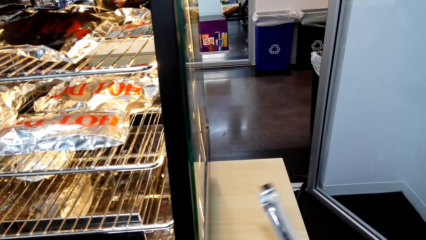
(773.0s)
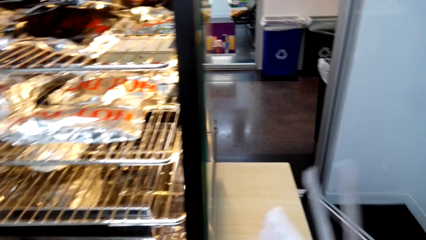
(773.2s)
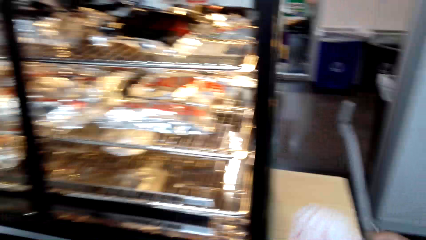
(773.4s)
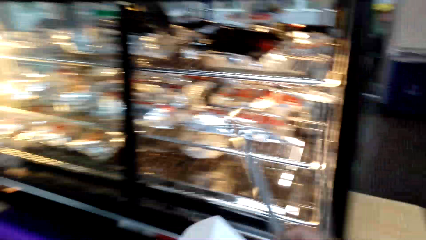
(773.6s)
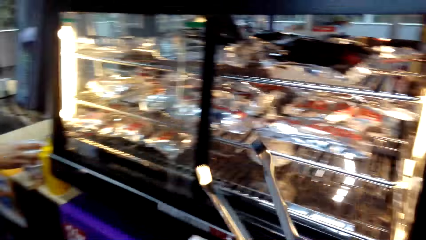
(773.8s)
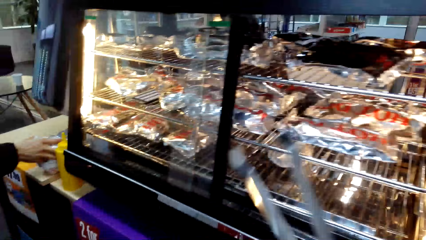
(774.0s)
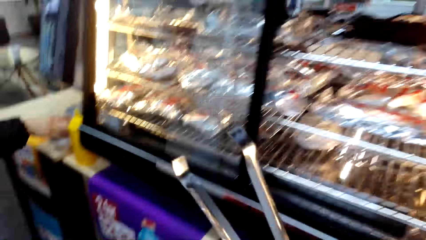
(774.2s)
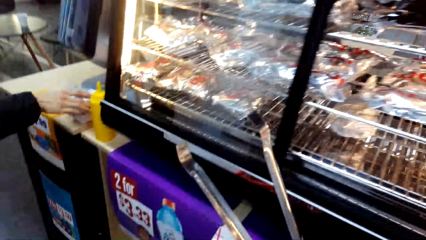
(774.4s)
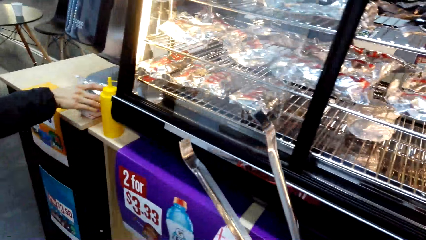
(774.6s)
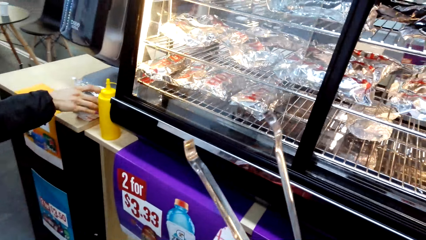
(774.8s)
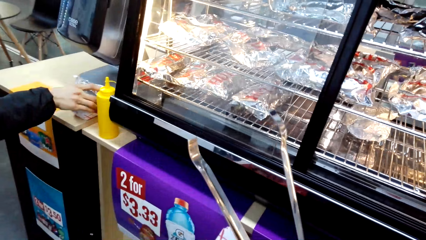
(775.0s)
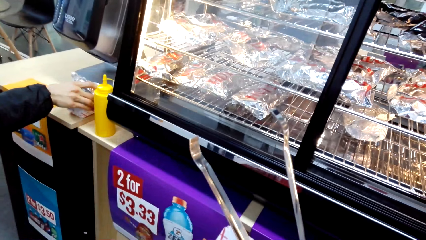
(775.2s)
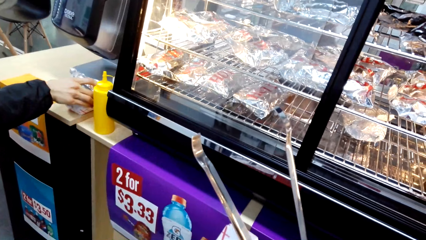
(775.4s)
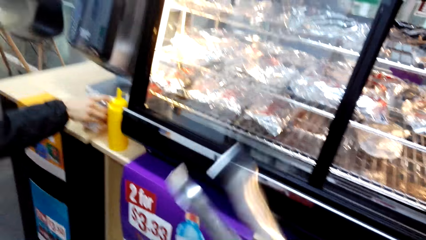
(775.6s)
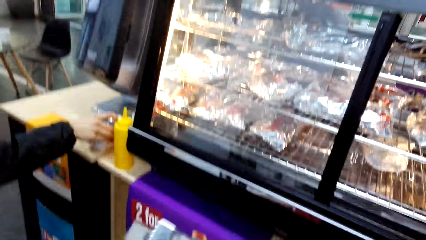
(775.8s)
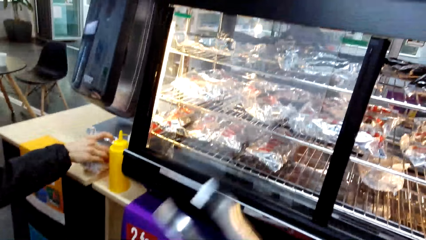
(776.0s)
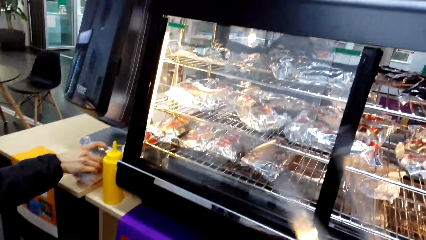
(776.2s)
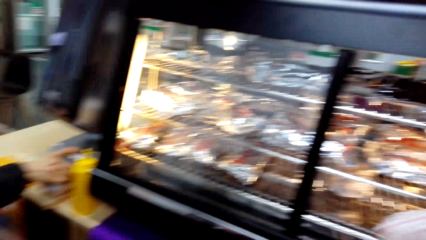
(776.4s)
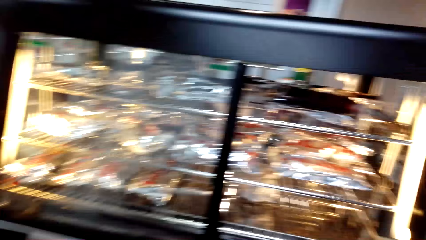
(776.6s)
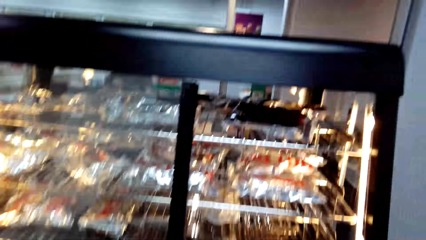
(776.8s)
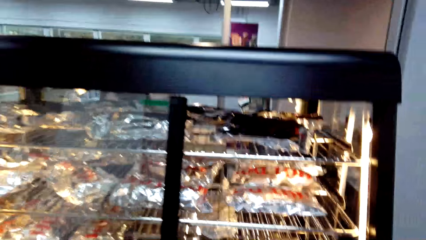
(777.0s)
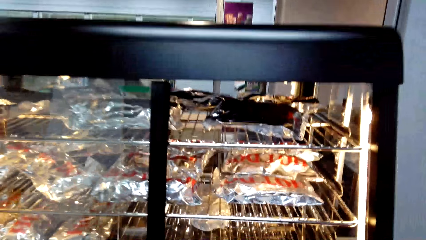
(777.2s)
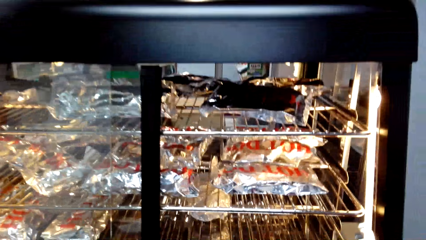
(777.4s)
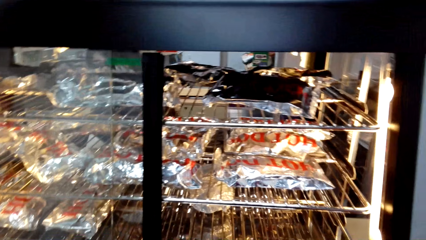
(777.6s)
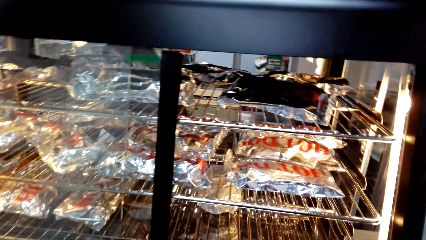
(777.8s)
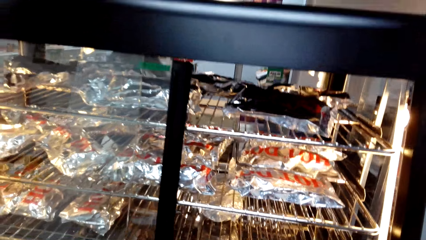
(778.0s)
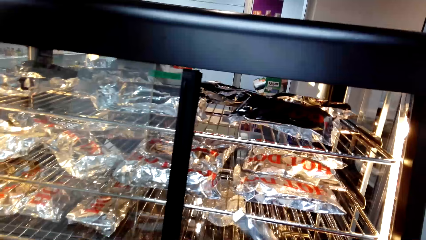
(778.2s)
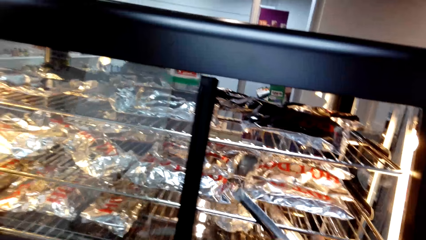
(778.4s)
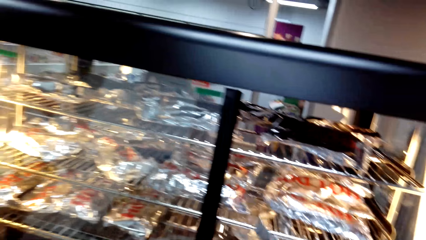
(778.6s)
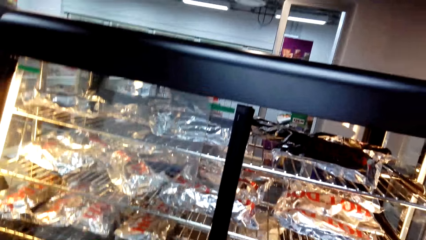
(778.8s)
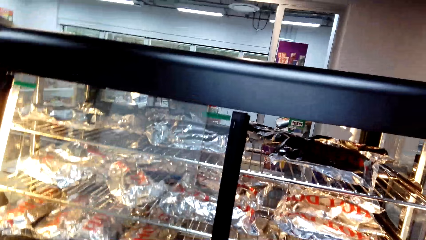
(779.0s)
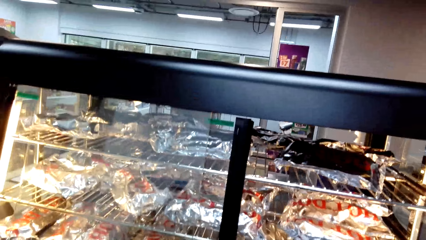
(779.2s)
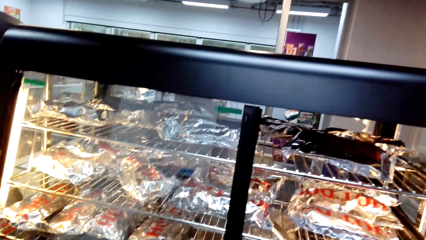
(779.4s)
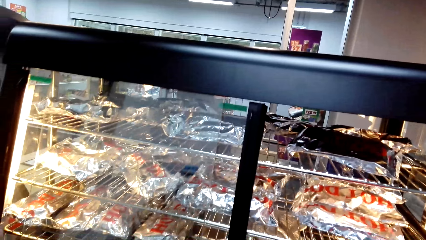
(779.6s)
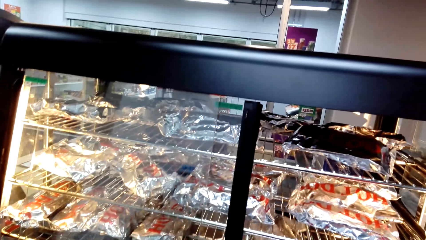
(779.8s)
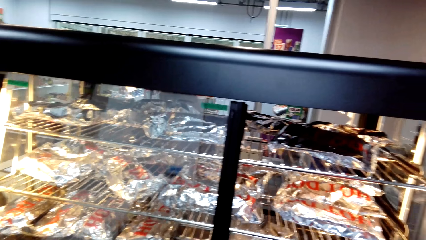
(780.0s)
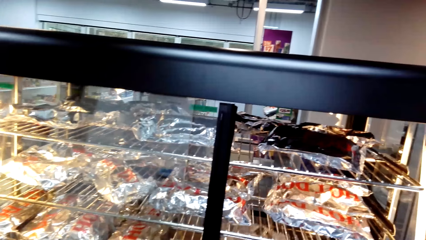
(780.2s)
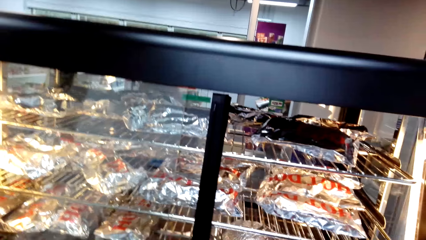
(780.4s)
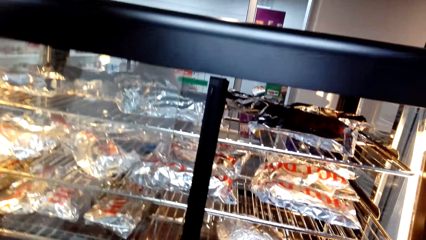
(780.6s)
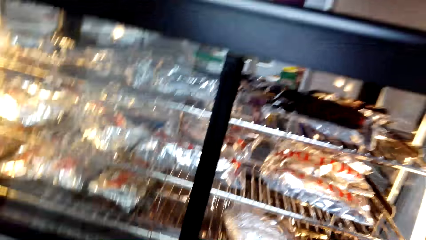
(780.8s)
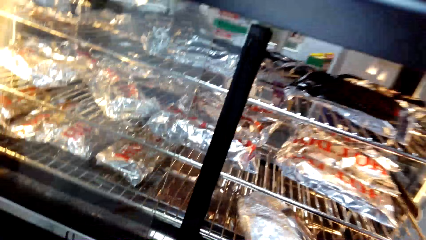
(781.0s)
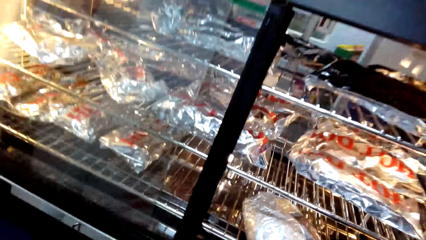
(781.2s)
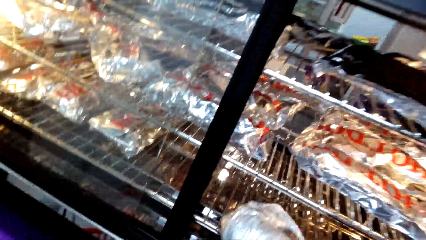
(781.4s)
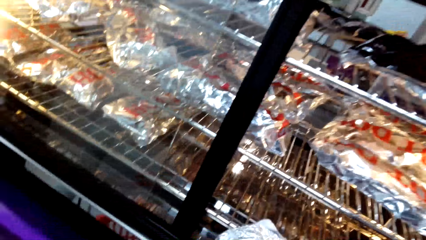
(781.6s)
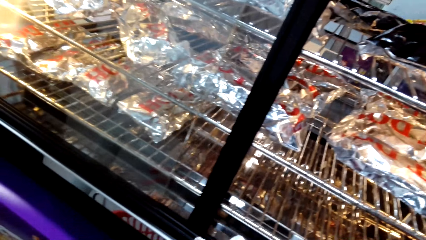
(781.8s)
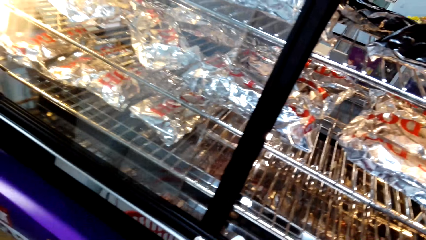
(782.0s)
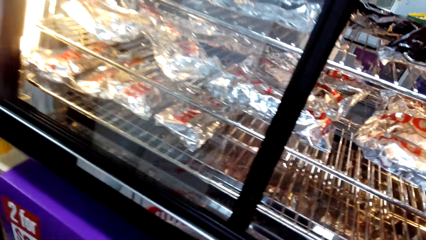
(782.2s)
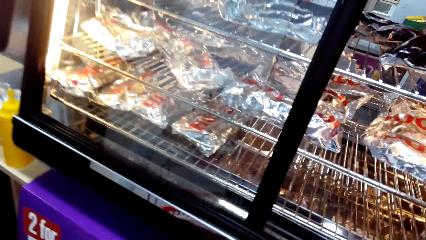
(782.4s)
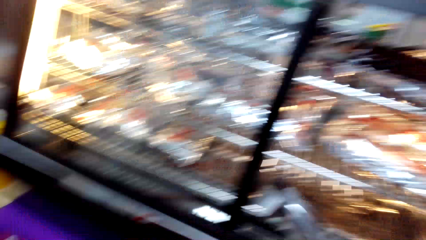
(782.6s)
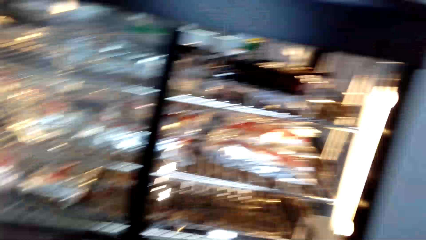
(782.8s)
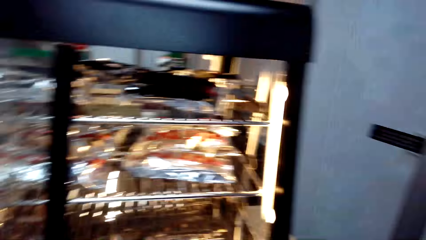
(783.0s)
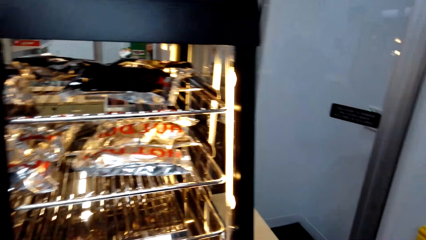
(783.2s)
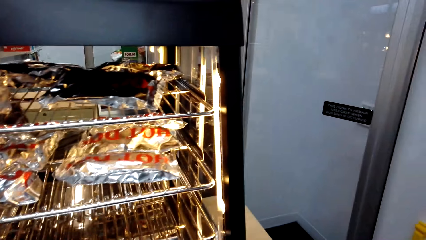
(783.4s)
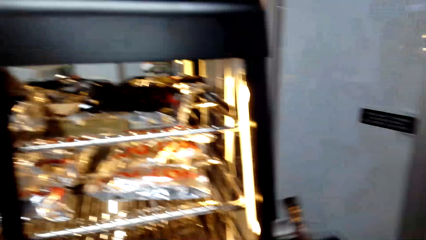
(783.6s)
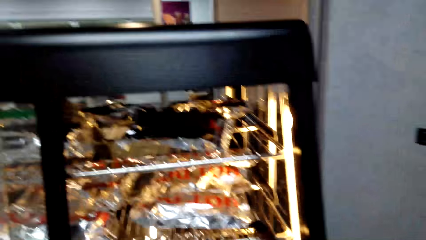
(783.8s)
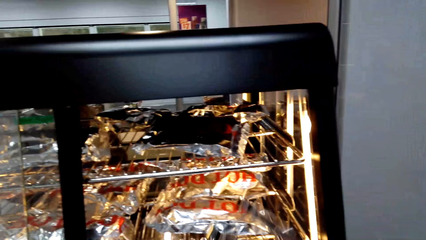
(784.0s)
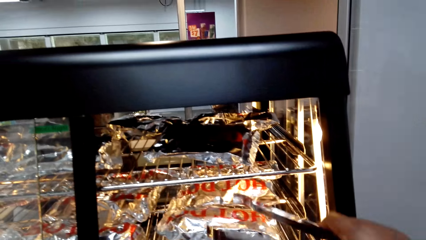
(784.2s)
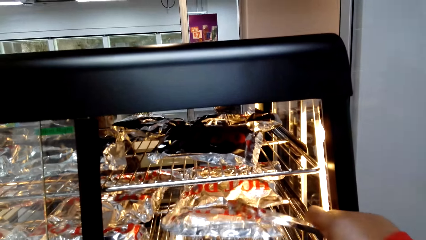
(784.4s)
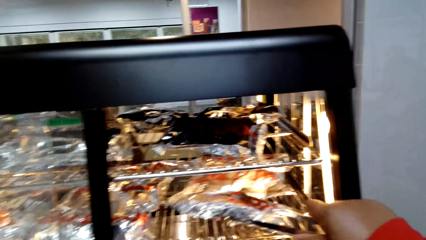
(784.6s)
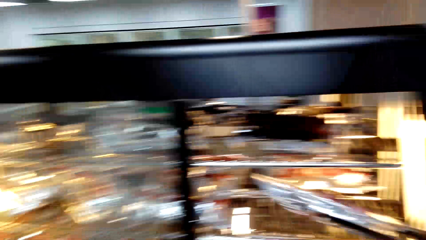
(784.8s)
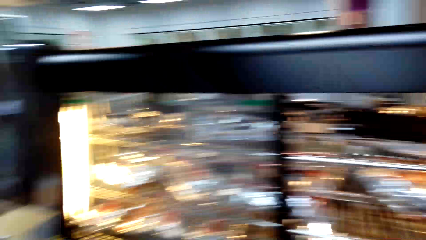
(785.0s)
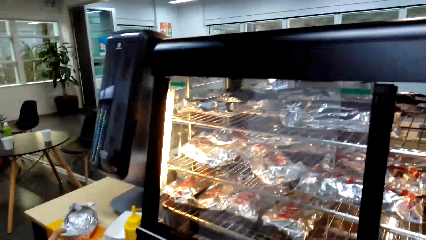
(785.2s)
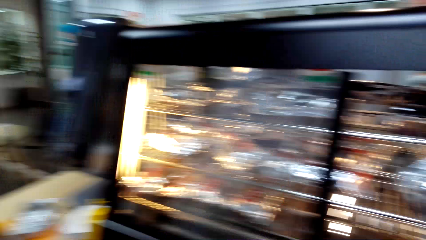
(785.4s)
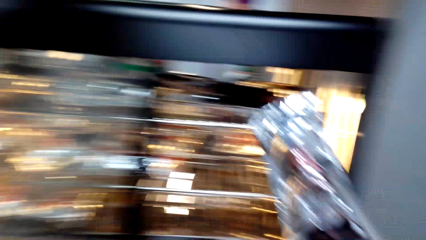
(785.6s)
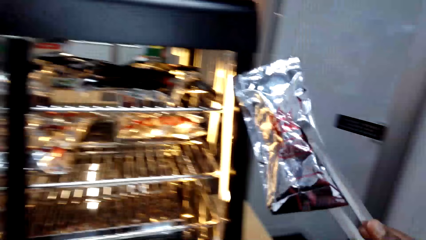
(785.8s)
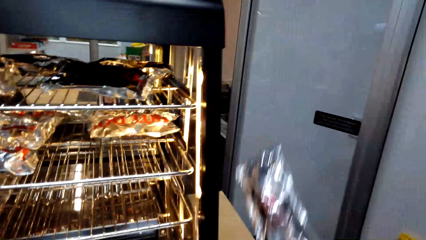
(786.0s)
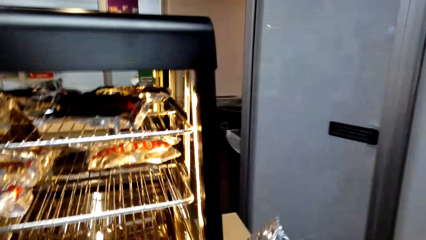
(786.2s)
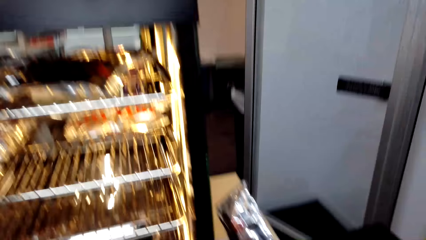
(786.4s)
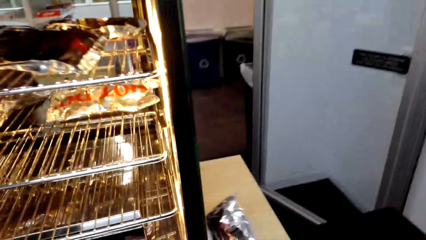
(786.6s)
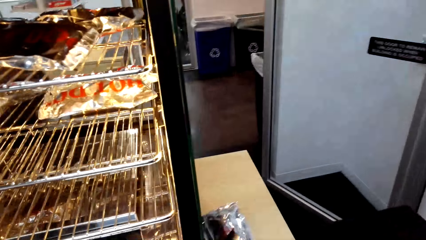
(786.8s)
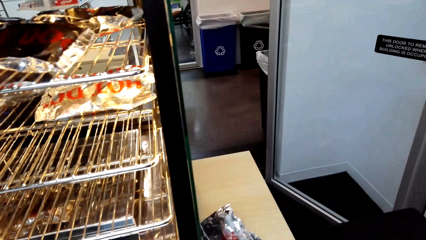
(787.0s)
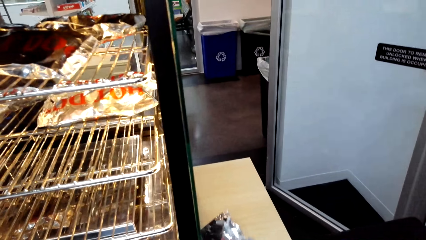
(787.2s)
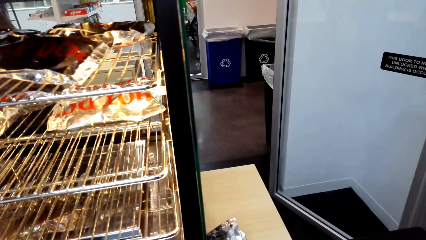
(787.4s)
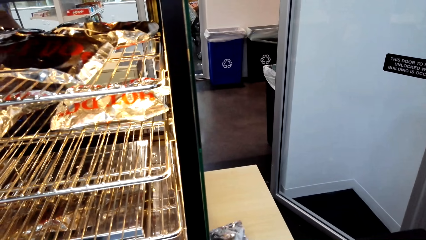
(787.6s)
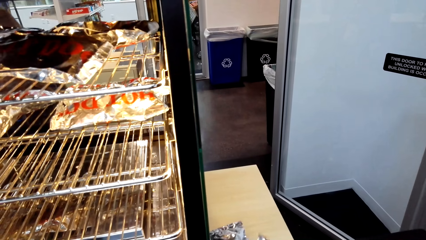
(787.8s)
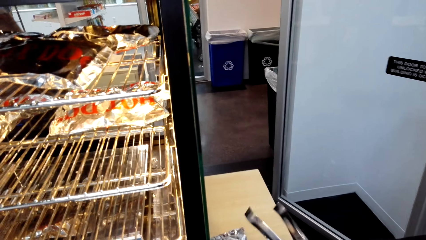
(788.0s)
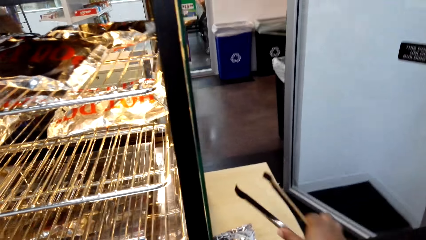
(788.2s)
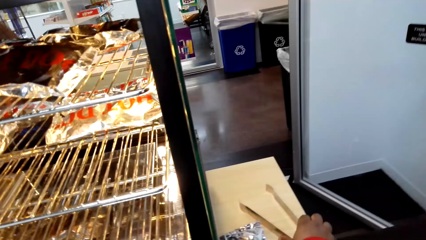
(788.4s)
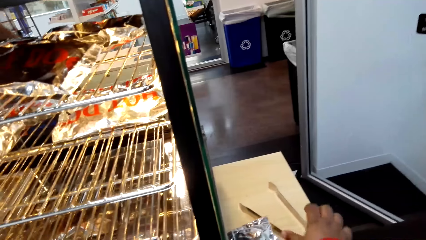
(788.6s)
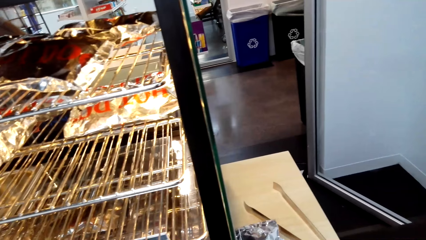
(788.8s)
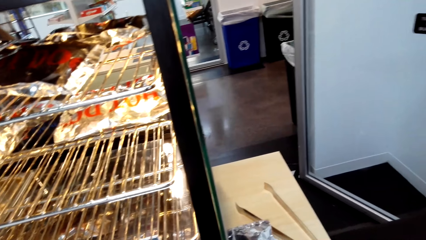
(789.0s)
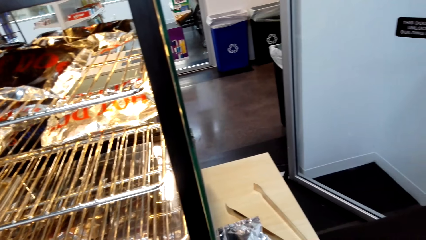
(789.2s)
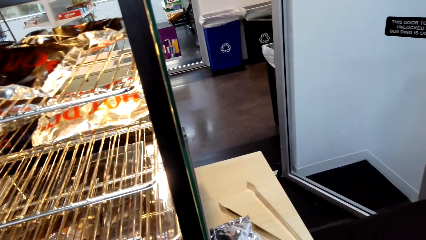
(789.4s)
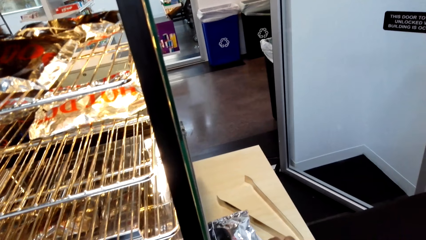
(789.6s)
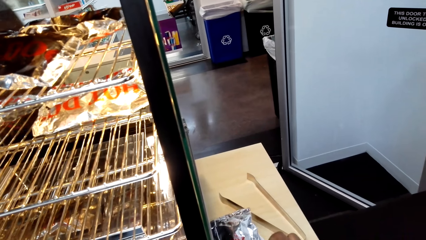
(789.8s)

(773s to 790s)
A person puts the hotdog down. The camera wearer looks at the hotdog. They stare at the griller. They pick up the hotdog in the griller with the tong. They put the hotdog down on top of the table. They put the tong down.
